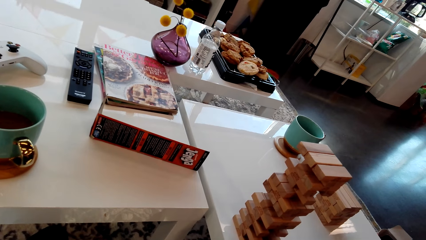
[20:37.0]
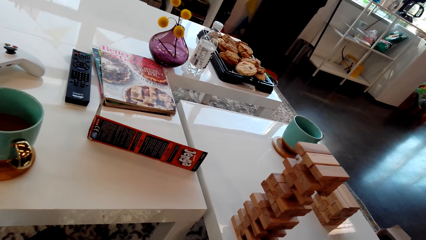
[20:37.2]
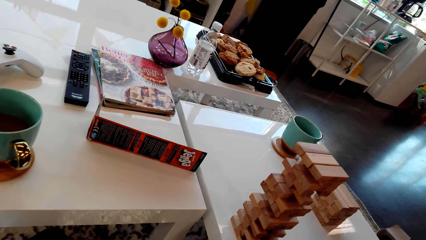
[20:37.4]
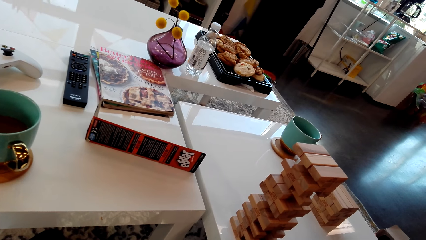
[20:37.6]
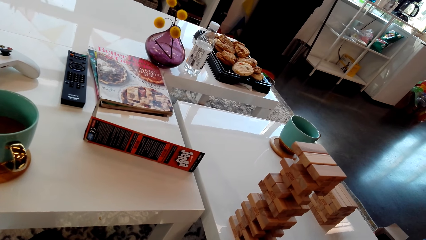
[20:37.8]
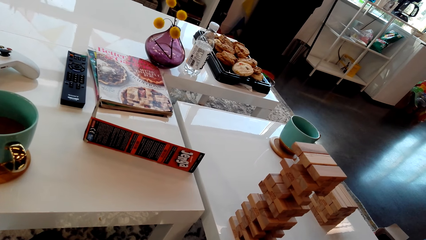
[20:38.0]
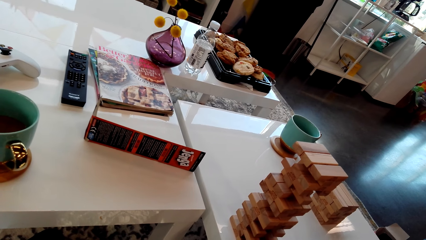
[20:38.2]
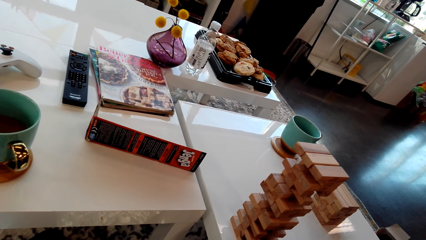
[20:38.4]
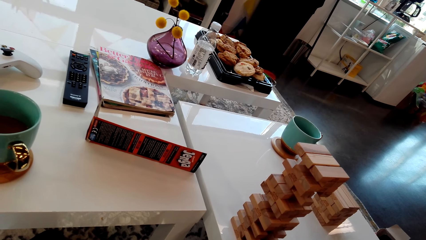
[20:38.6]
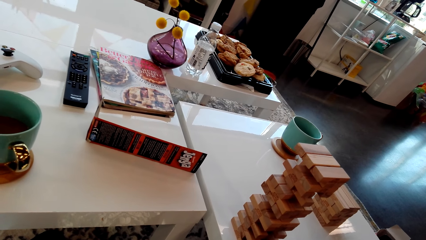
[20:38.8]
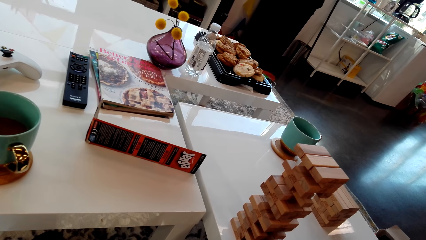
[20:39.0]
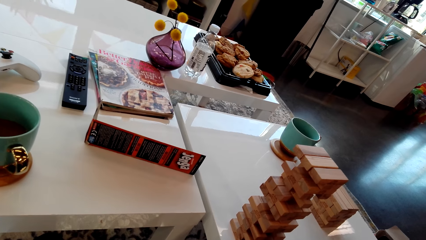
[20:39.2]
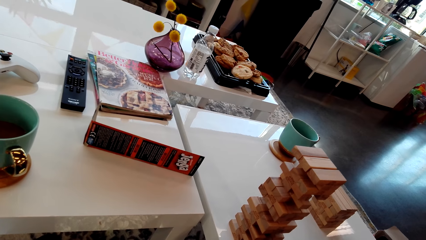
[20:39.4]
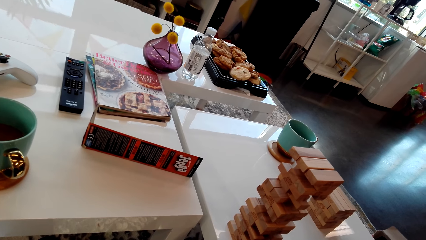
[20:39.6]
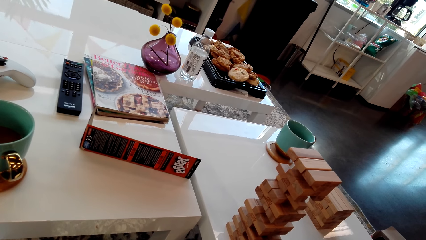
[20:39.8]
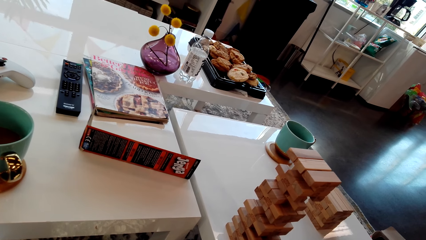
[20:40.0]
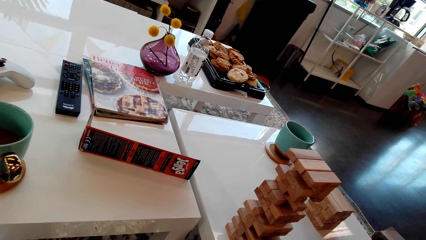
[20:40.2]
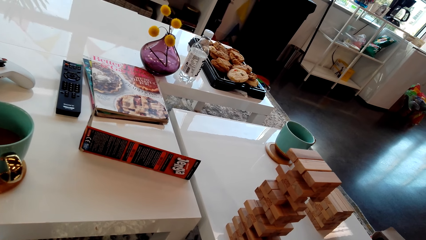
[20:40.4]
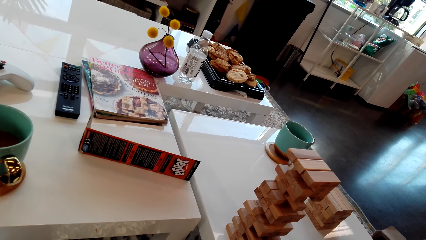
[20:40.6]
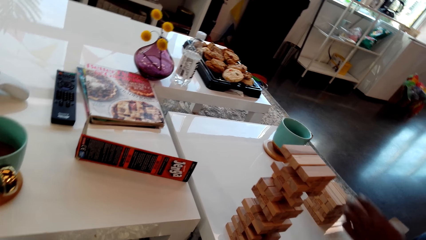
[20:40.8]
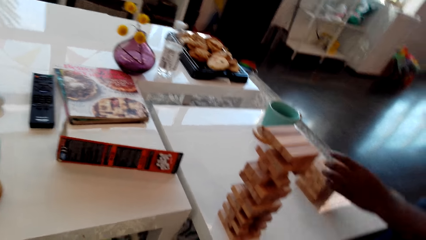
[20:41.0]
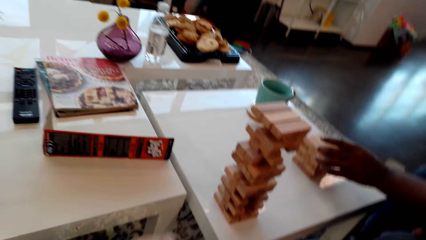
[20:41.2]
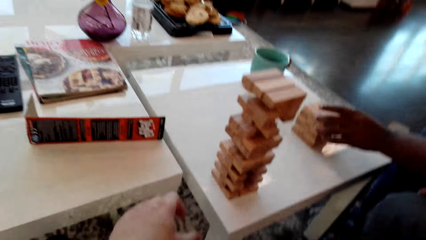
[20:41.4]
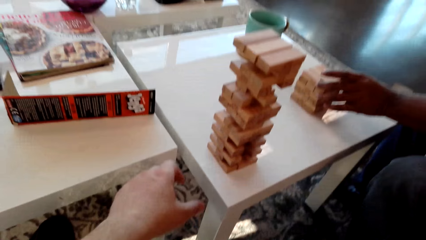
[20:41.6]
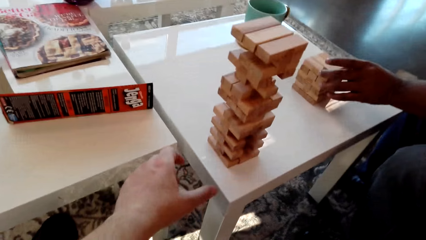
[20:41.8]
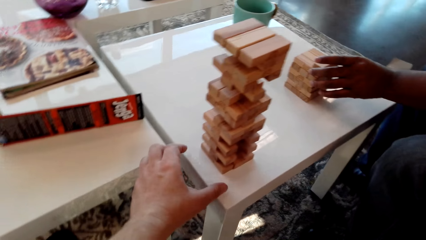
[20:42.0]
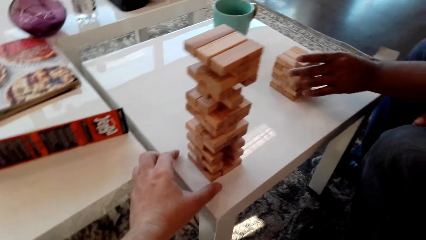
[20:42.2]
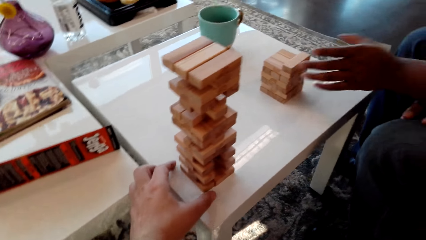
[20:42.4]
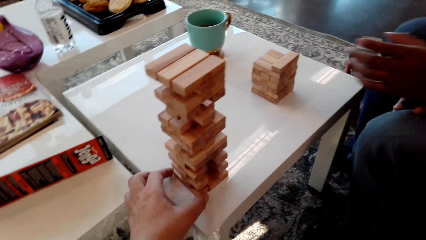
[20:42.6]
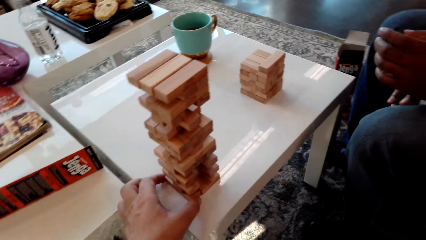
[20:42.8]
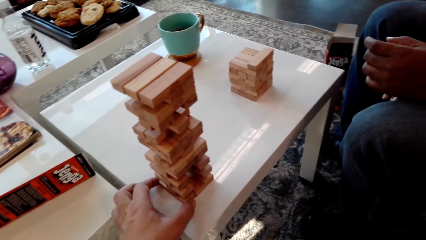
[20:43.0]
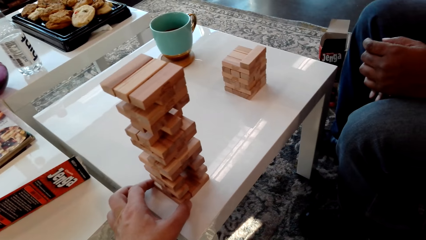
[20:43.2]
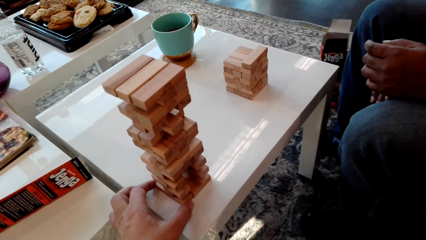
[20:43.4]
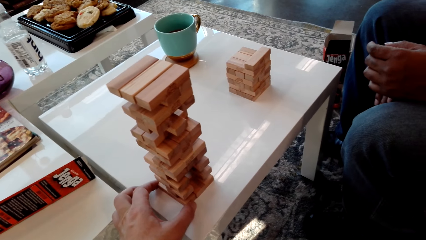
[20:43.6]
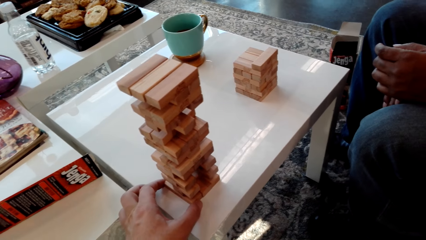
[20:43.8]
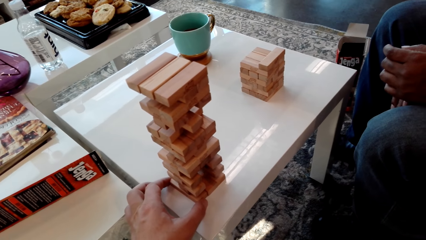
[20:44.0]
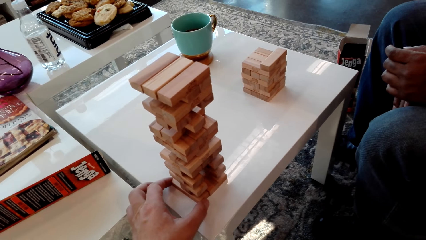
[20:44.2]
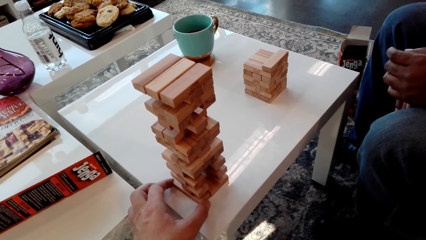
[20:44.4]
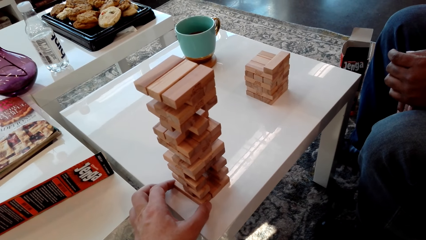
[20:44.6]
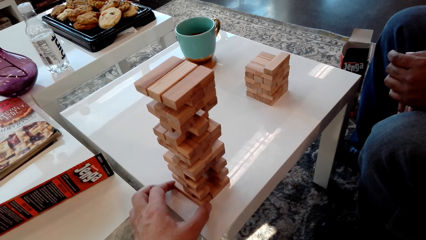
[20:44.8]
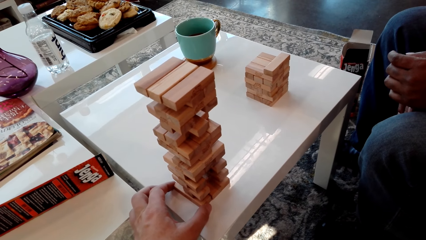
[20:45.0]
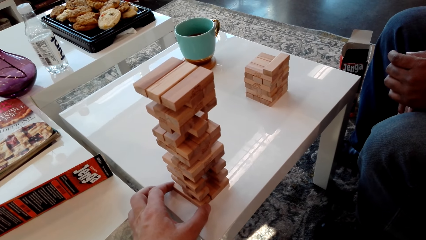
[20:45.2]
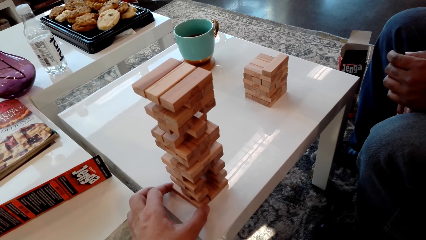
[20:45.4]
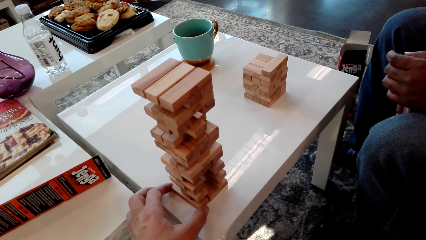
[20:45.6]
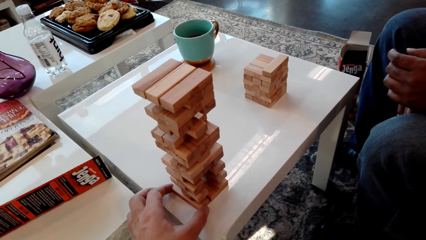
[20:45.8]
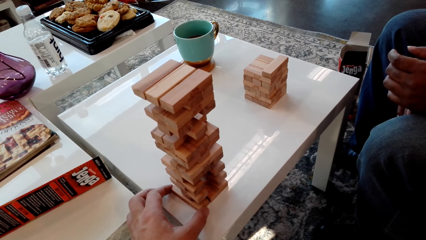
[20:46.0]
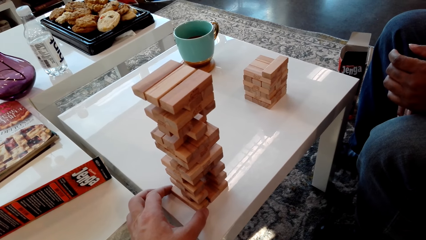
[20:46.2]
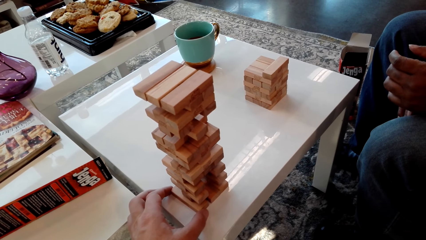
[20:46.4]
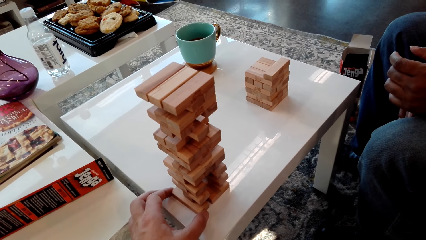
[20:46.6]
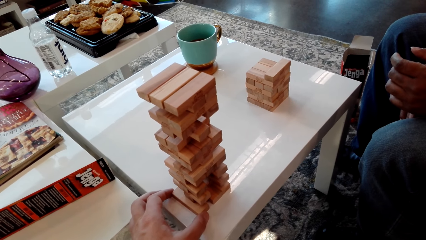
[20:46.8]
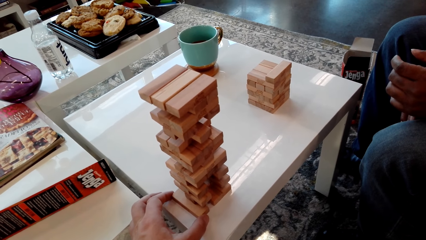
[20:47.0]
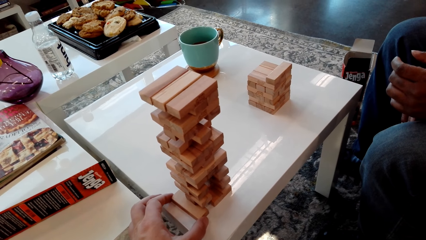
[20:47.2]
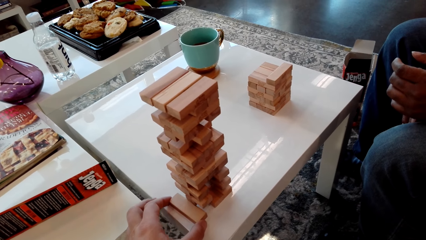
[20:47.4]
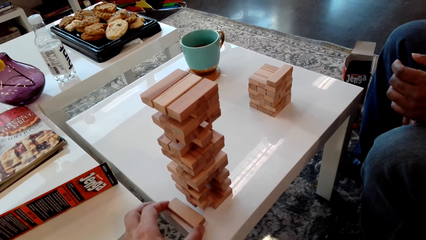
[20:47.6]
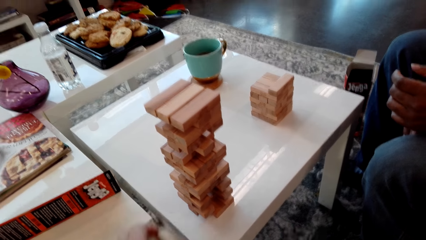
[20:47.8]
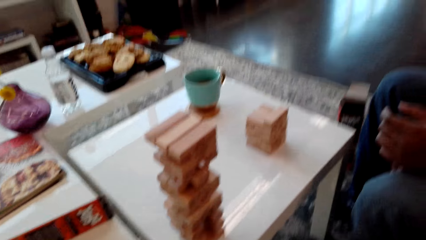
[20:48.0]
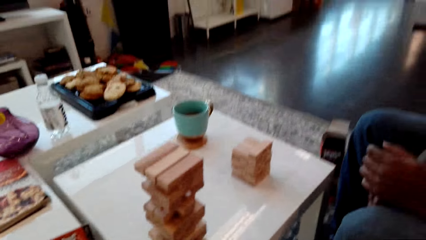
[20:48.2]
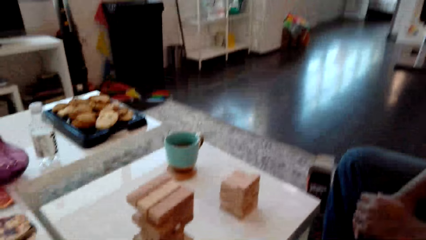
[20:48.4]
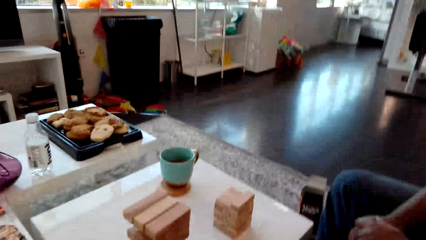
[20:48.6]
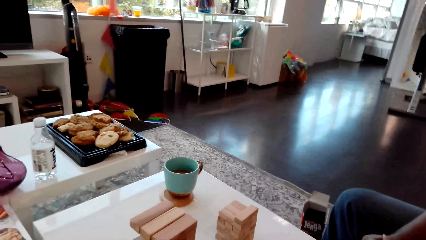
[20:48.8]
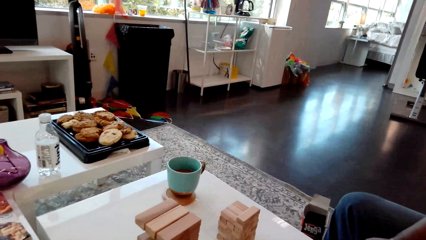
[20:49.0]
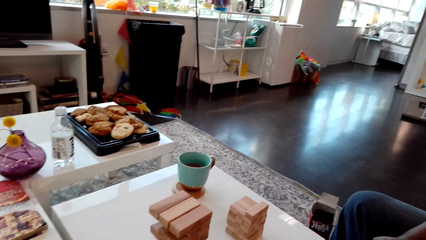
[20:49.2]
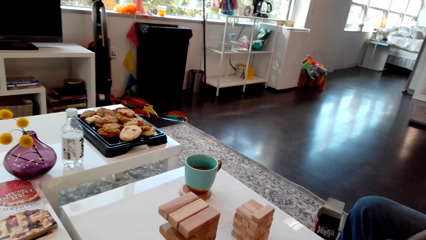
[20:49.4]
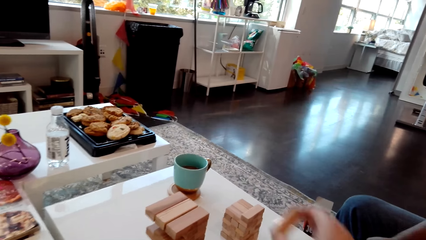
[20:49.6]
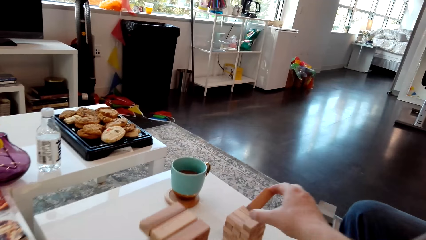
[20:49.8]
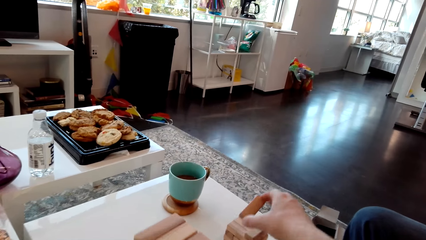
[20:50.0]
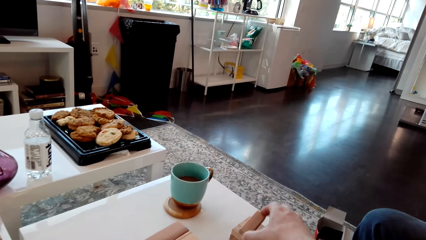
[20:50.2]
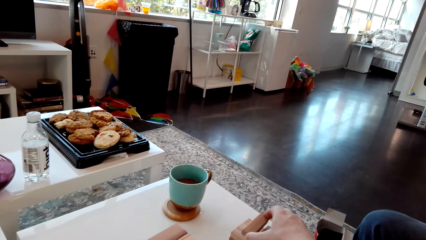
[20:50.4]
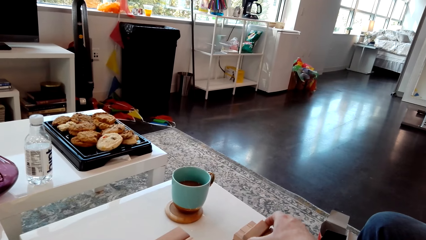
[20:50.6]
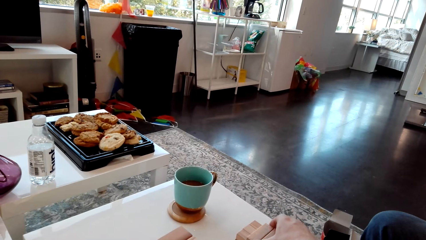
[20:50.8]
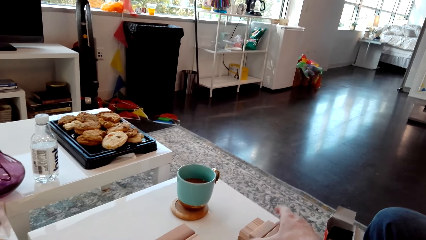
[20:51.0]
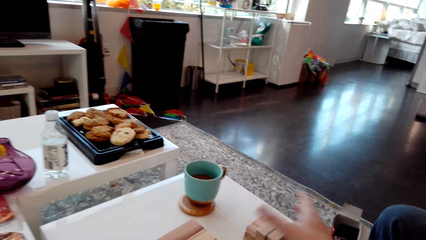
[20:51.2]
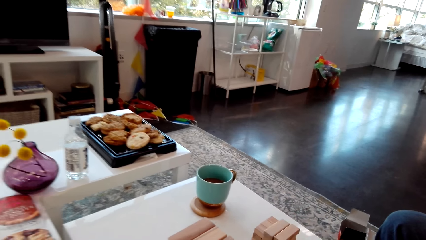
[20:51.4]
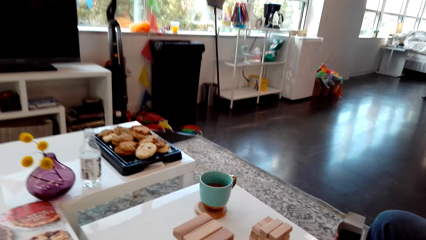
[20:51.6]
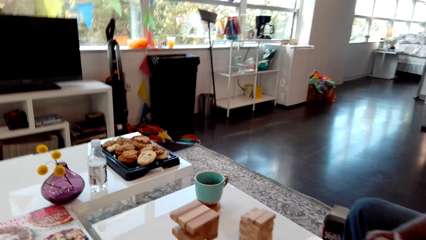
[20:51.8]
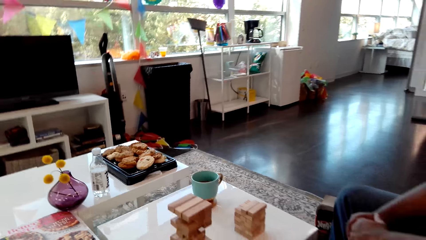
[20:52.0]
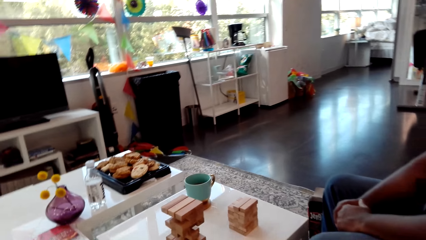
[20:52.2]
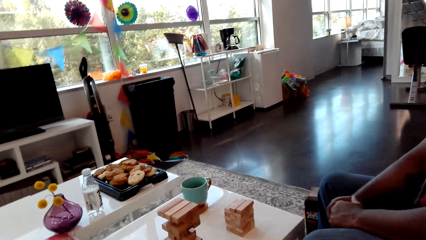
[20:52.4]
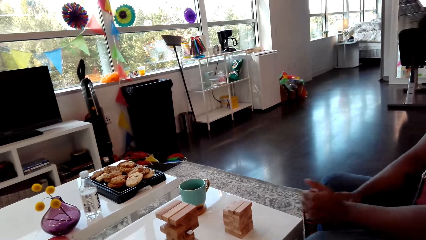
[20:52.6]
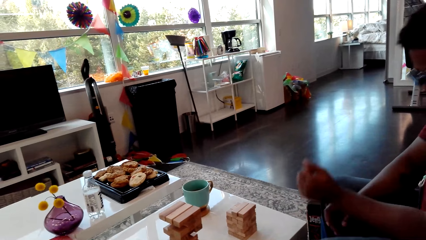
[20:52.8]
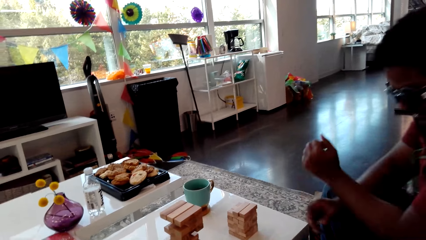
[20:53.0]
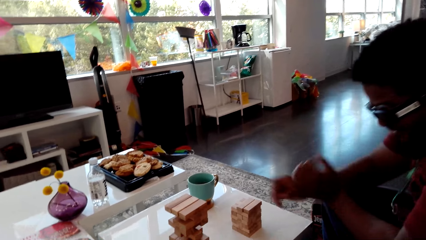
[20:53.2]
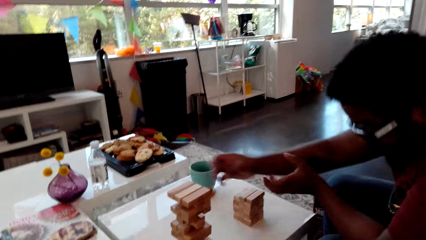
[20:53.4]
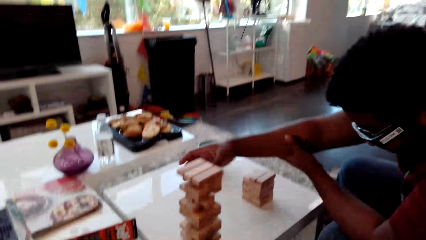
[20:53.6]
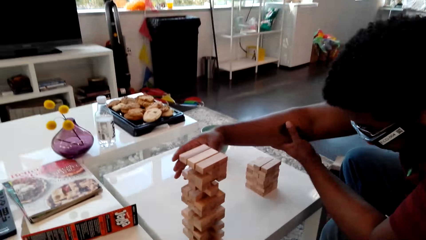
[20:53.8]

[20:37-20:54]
A person puts the piece of wood aside on the table. The camera wearer removes the giant tumbling block from the tower. They put the piece of wood aside on the table.
